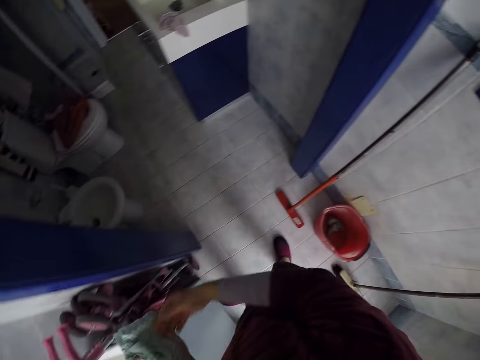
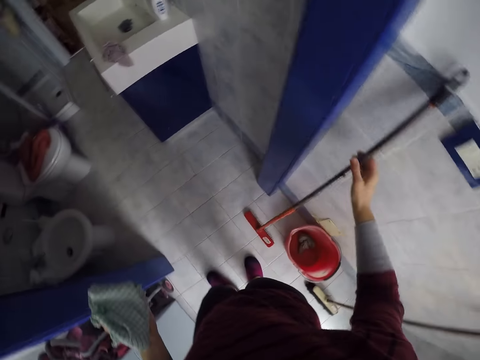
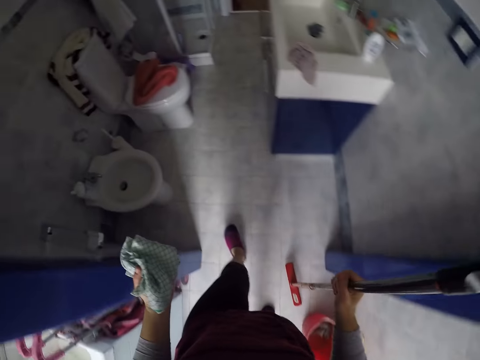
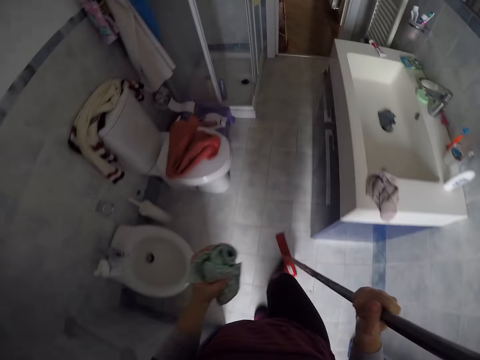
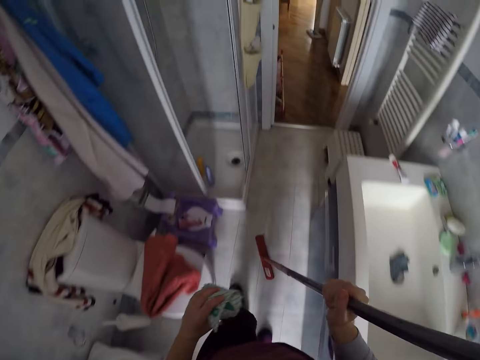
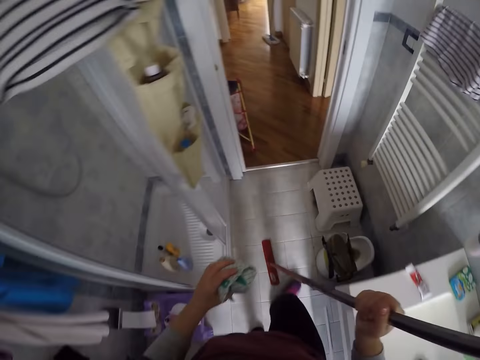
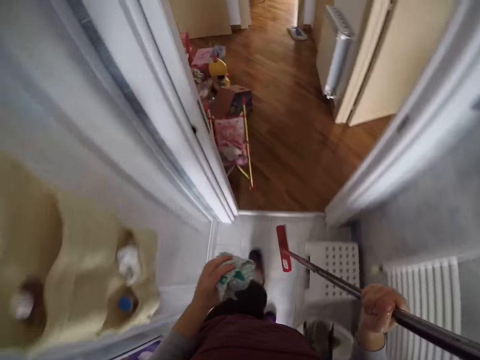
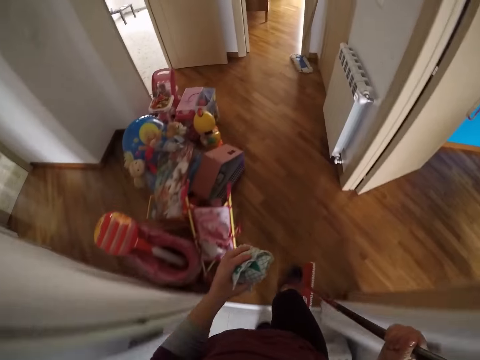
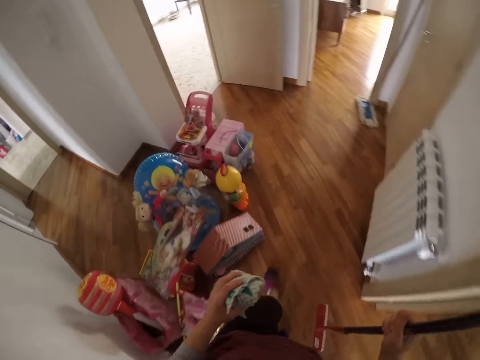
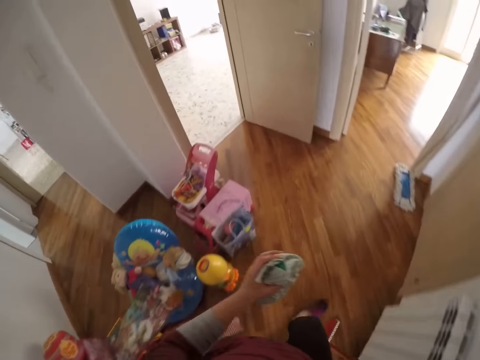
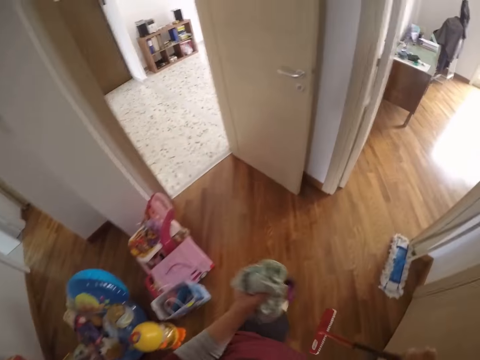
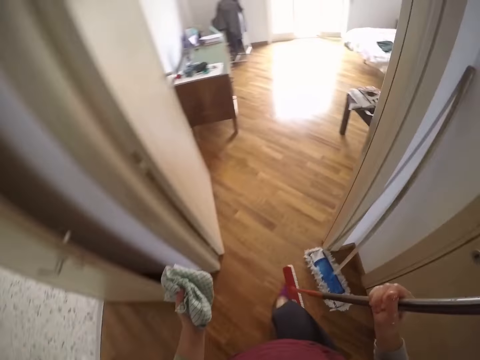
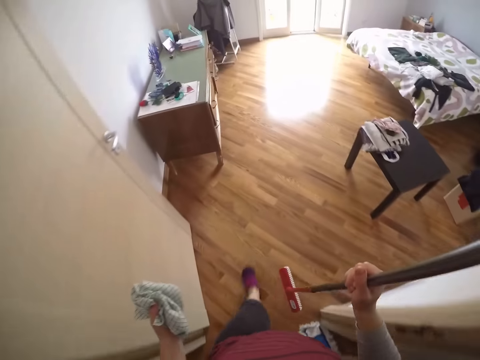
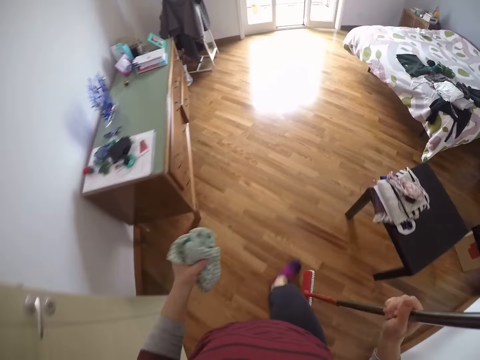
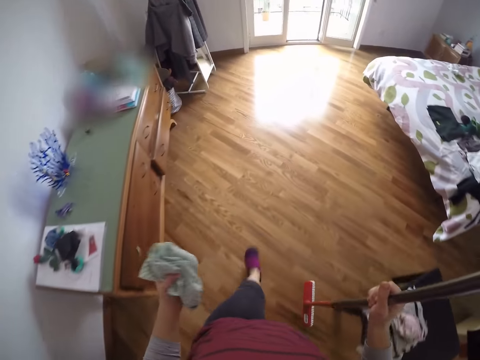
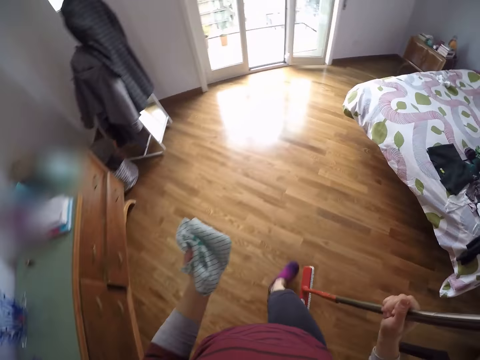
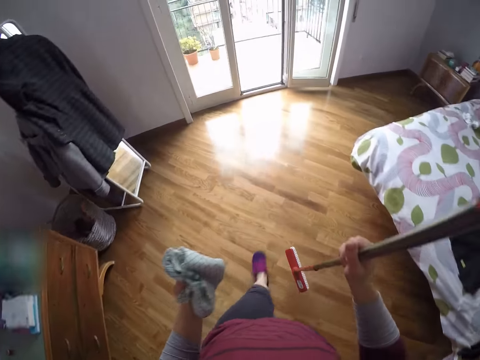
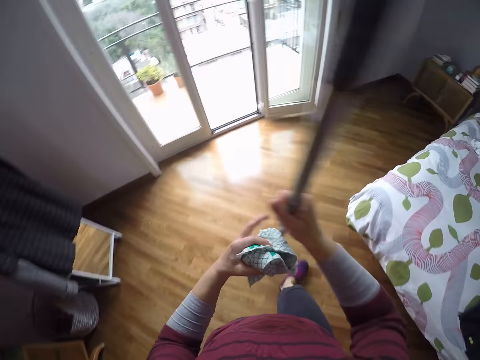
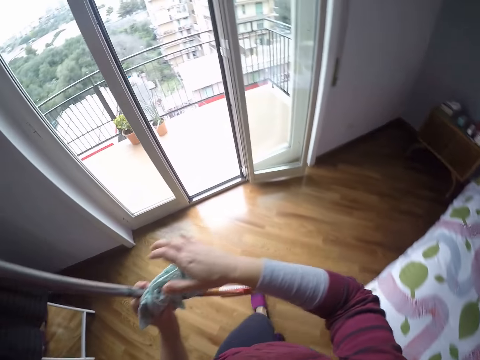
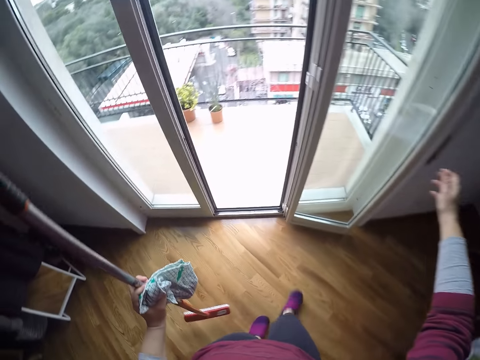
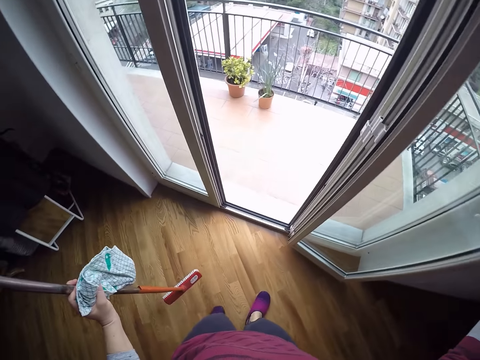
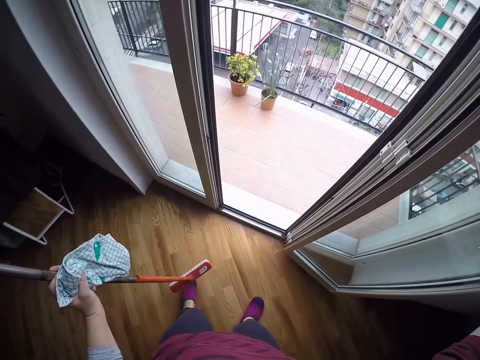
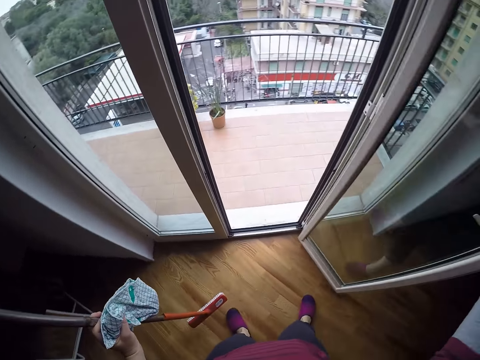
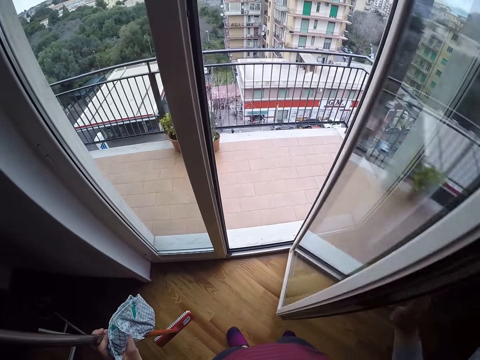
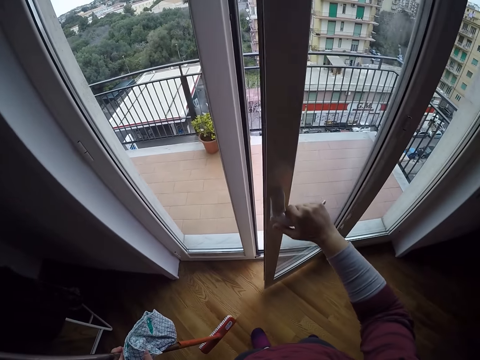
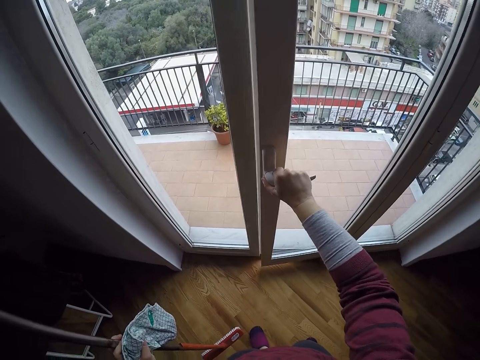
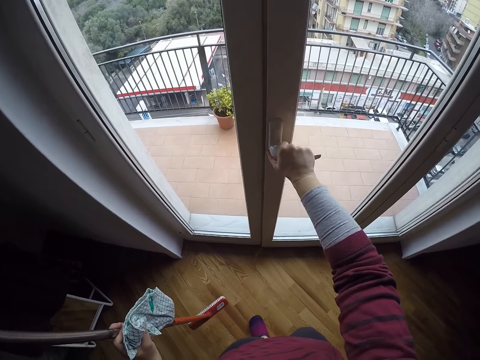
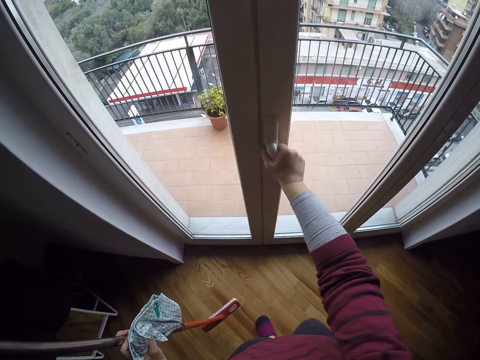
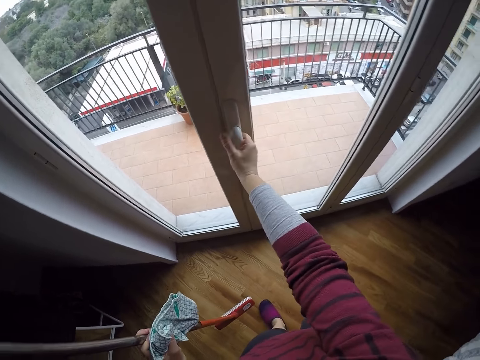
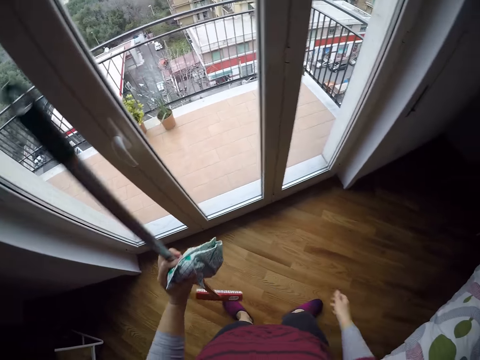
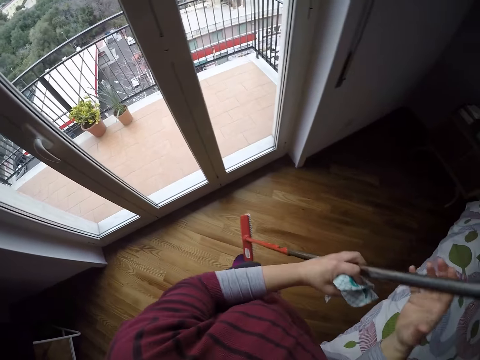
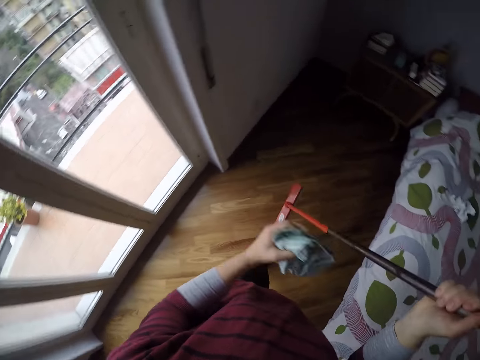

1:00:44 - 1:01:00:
The camera wearer turns around. She carries a broom with her right hand. She walks towards the living room. She changes the broom to her left hand. She walks towards the balcony. She turns off the light with her right hand. She closes the door with her right hand.

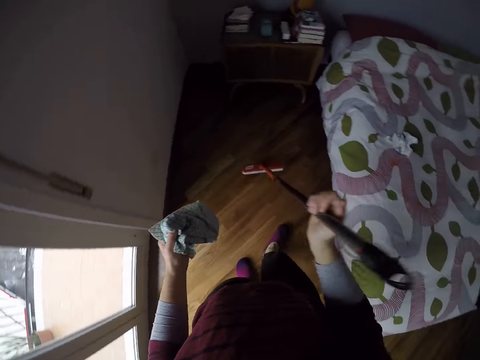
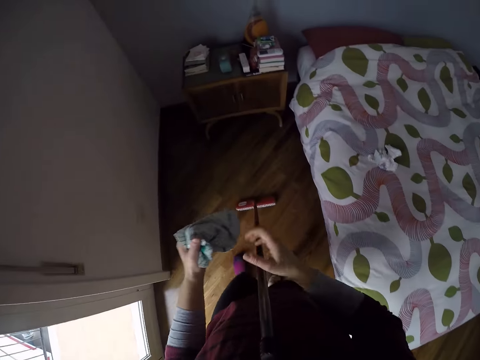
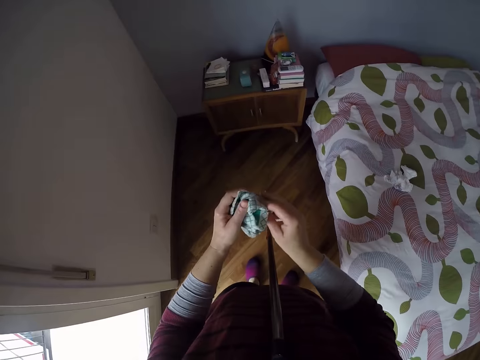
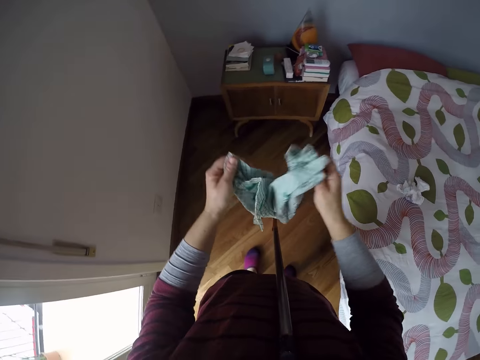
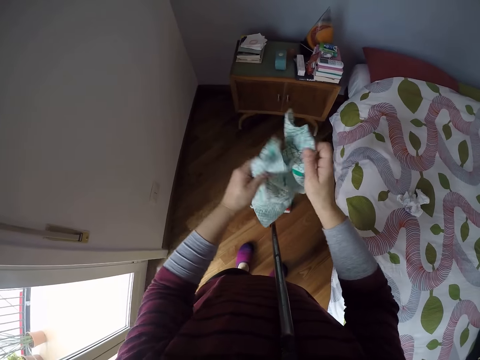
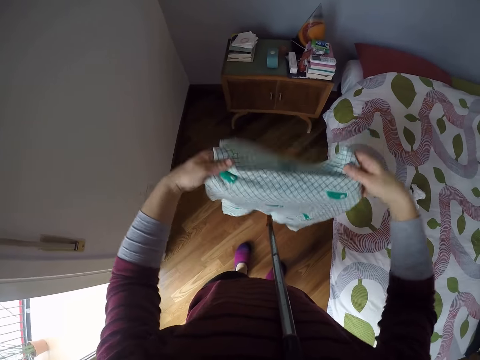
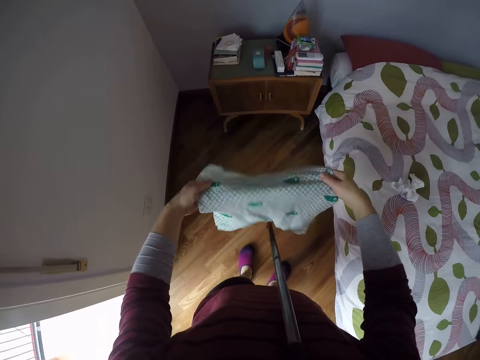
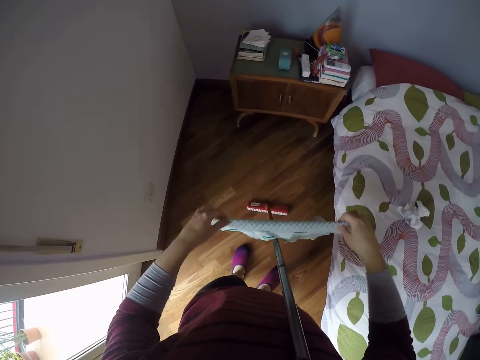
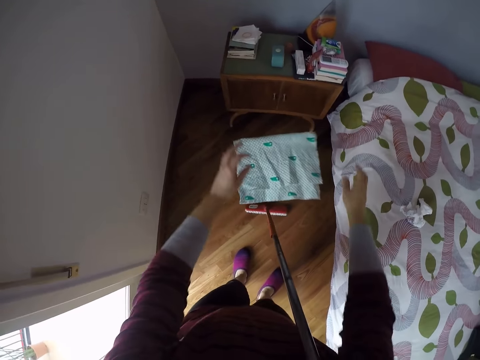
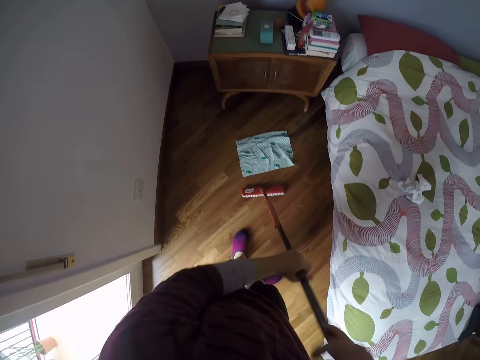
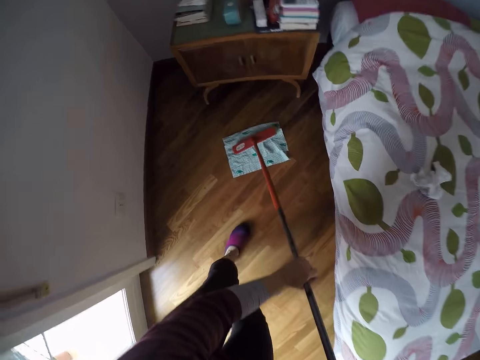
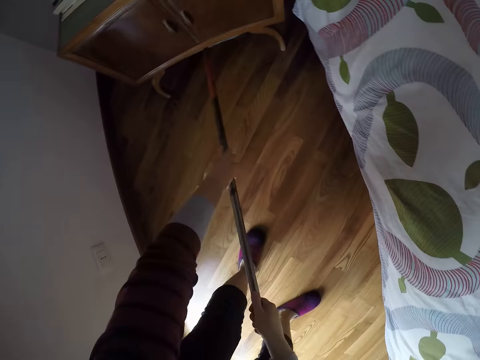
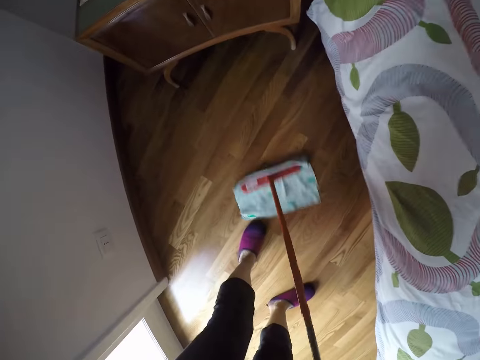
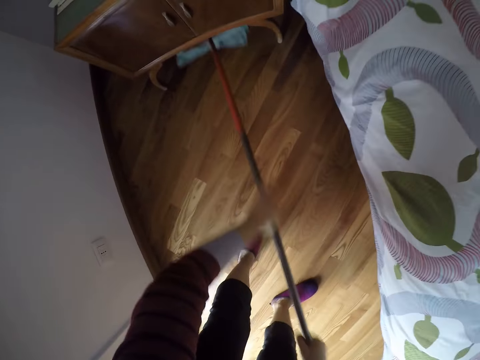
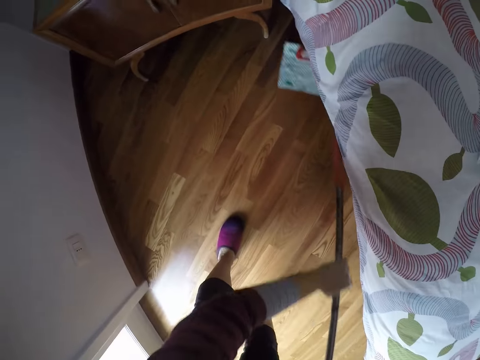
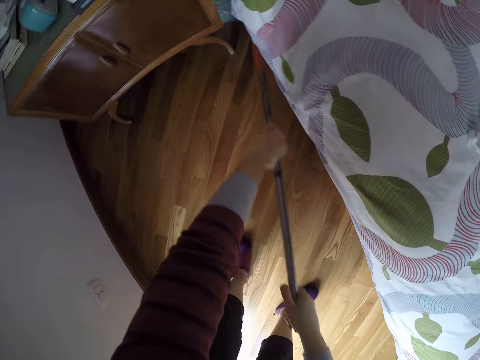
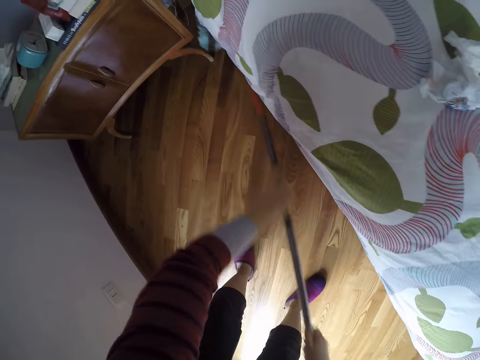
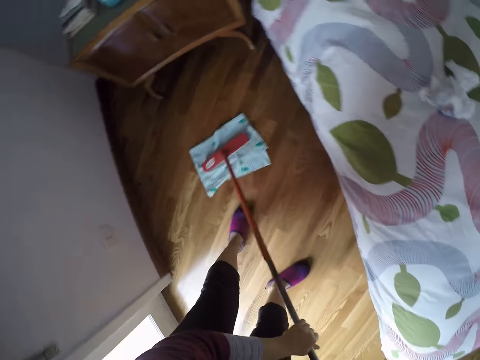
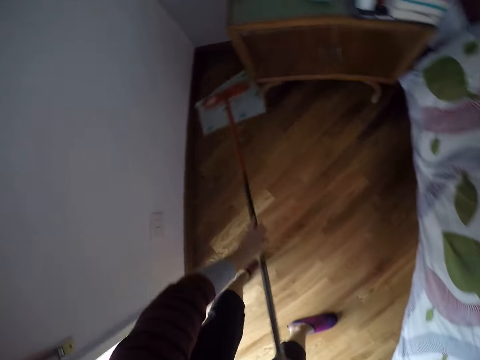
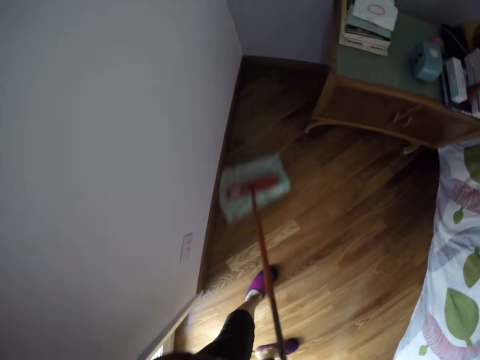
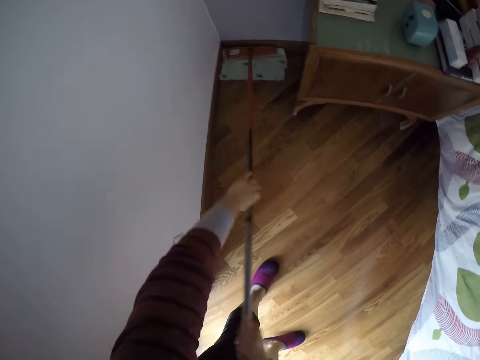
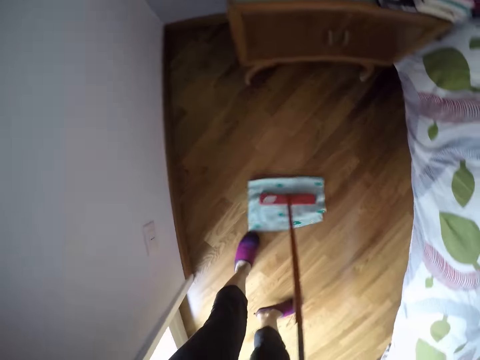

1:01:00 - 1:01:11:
The camera wearer changes the broom to her right hand and puts down the broom. She unfolds the towel. She folds the towel. She drops the rag on the floor. She places the broom on the rag. She cleans the floor with the rag.
